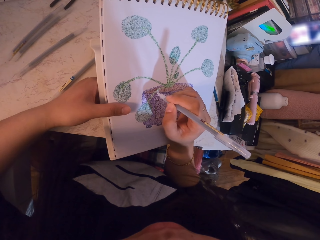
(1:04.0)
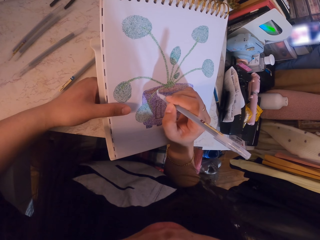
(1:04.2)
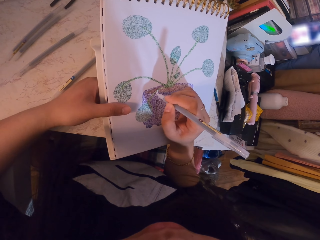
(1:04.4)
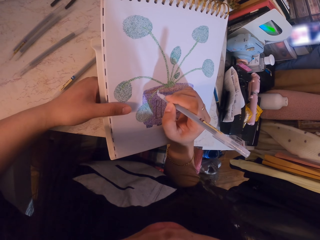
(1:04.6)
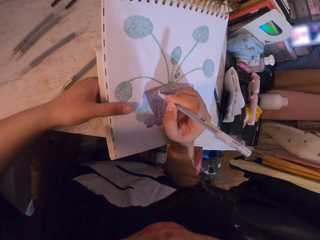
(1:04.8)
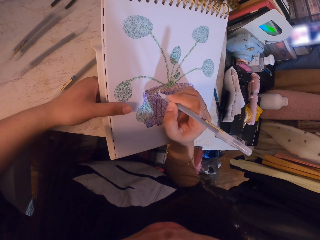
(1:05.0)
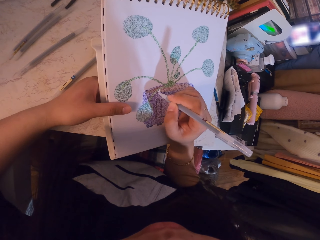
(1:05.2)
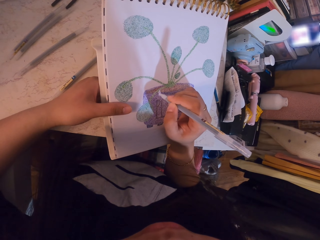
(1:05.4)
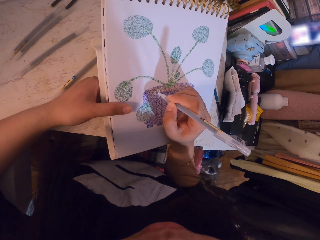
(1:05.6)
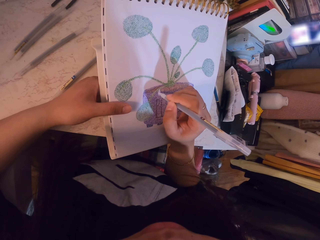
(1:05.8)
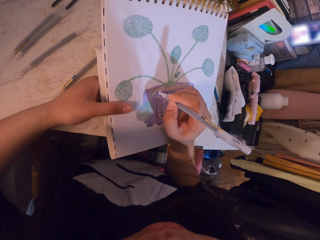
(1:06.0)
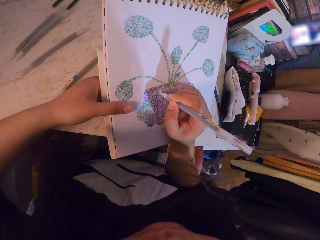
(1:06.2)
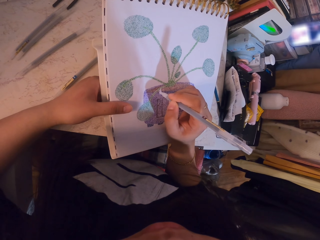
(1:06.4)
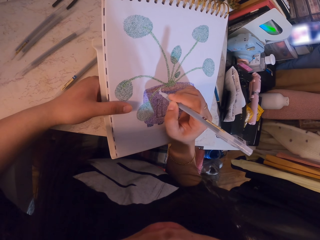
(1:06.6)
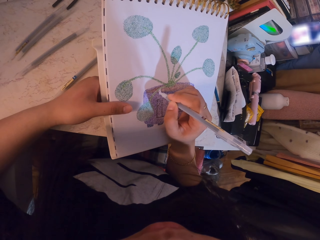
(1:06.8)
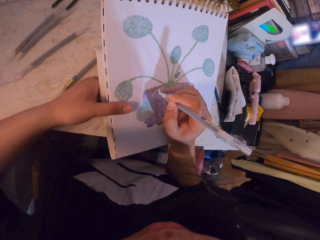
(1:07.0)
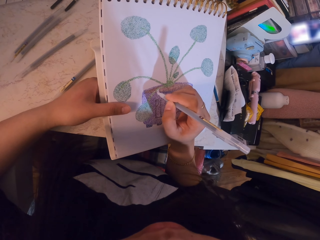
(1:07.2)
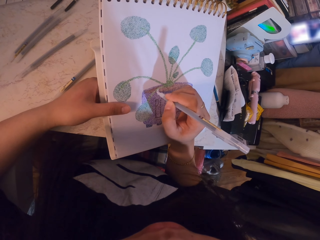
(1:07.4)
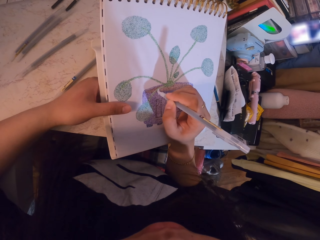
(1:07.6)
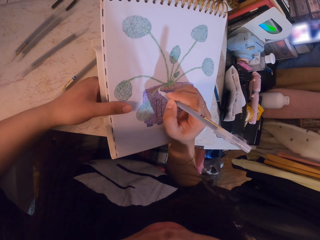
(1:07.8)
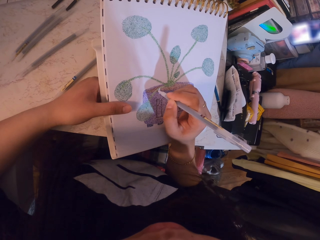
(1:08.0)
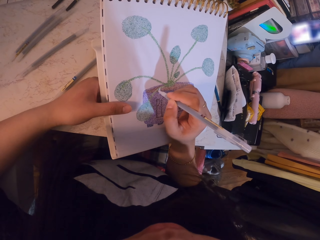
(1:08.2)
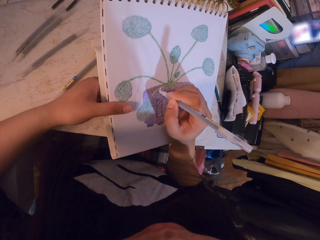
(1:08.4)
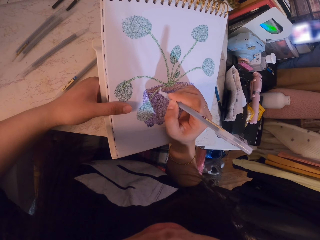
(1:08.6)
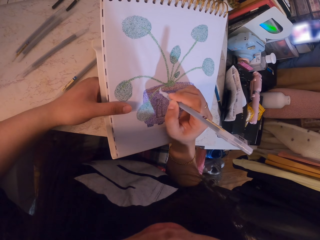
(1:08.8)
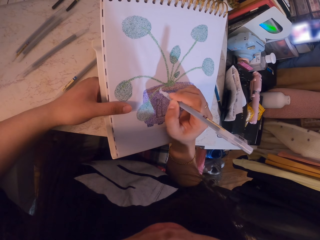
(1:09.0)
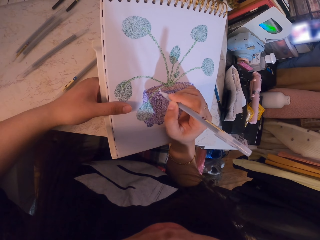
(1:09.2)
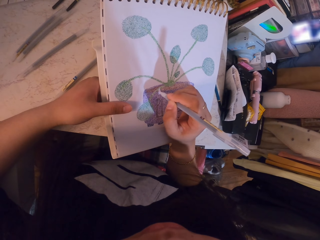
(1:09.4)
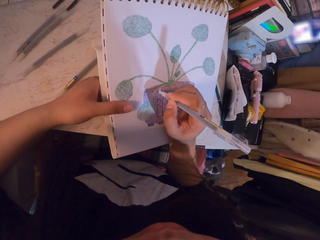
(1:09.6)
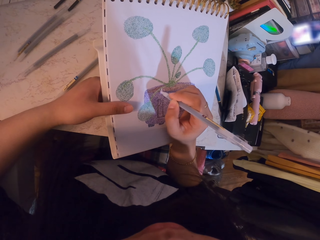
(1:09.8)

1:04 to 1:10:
The camera wearer paints the sketch with the pen.

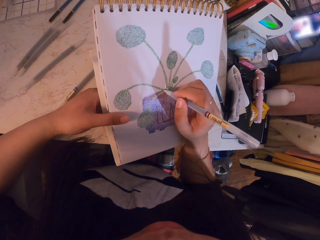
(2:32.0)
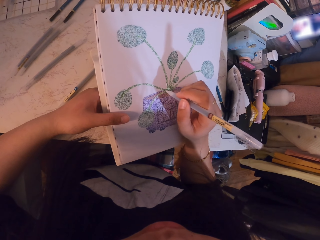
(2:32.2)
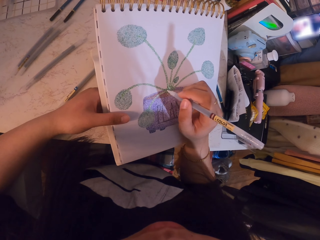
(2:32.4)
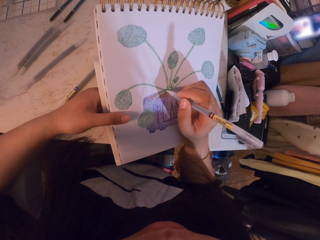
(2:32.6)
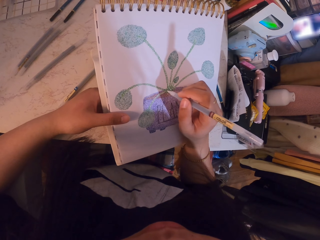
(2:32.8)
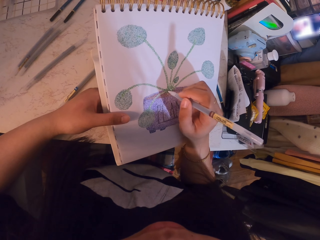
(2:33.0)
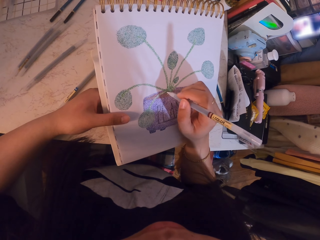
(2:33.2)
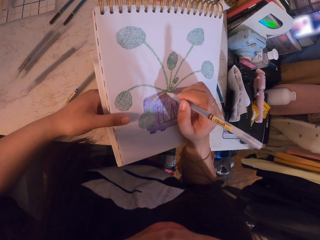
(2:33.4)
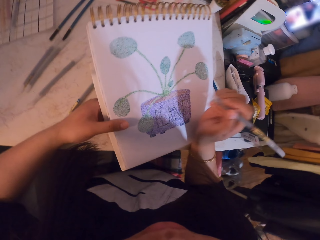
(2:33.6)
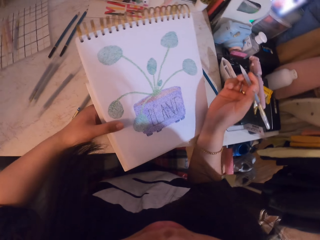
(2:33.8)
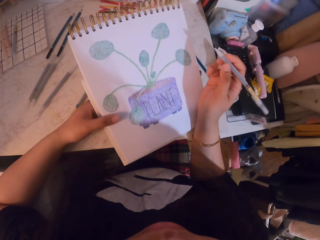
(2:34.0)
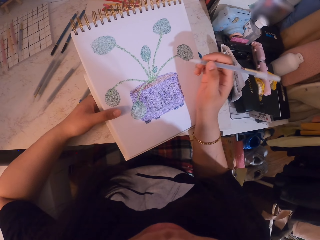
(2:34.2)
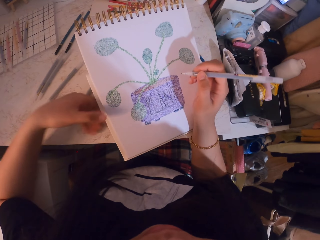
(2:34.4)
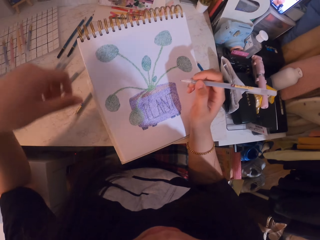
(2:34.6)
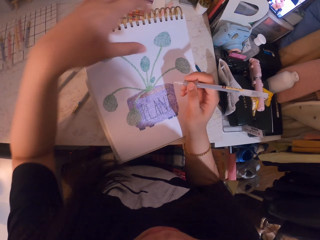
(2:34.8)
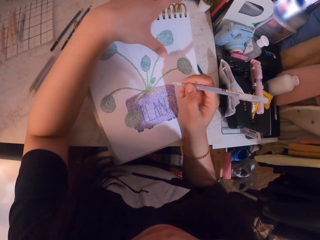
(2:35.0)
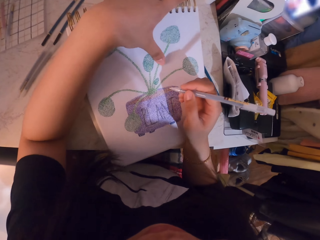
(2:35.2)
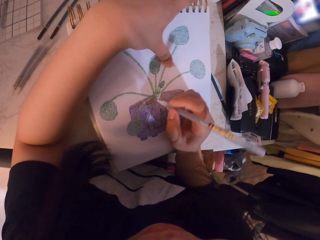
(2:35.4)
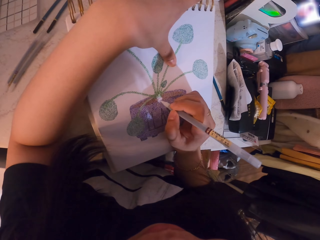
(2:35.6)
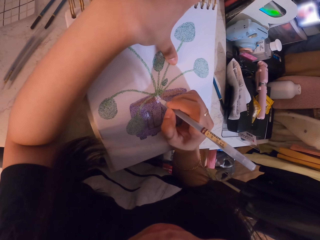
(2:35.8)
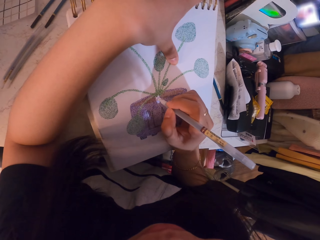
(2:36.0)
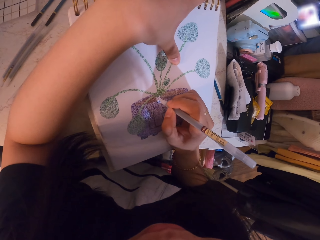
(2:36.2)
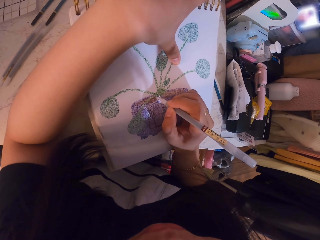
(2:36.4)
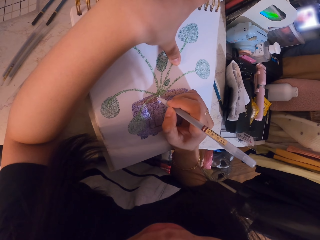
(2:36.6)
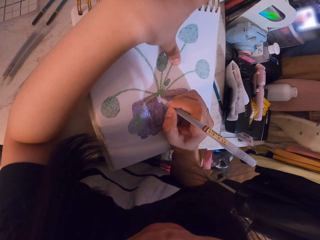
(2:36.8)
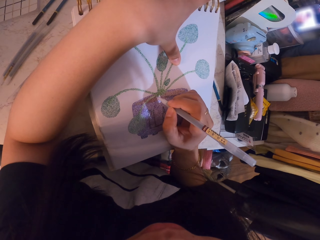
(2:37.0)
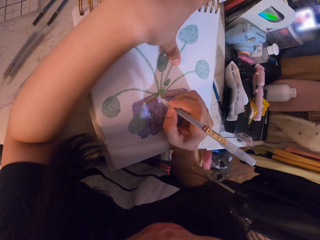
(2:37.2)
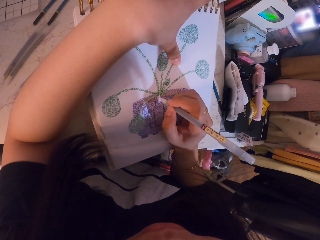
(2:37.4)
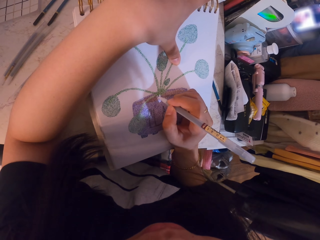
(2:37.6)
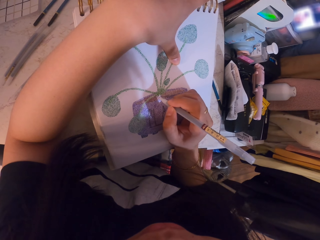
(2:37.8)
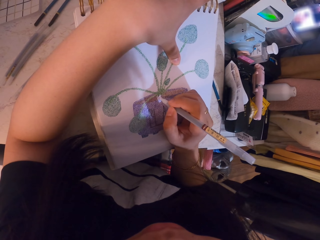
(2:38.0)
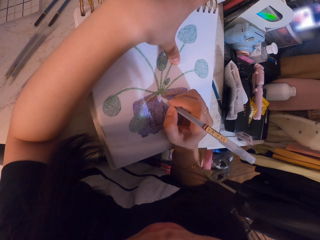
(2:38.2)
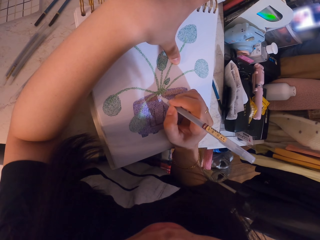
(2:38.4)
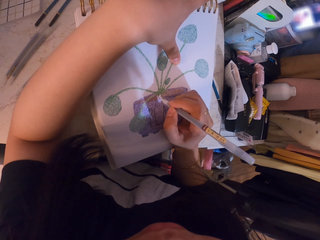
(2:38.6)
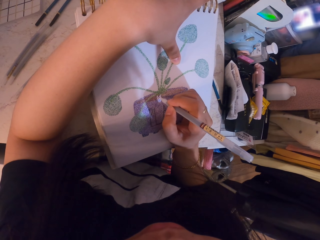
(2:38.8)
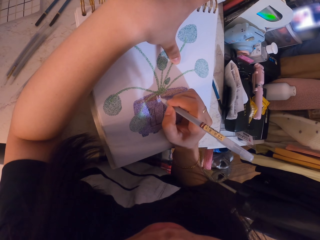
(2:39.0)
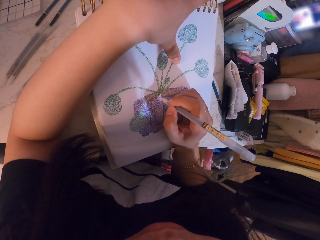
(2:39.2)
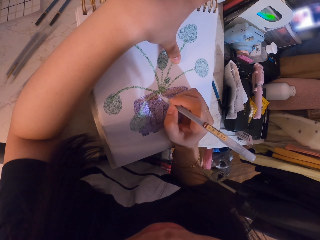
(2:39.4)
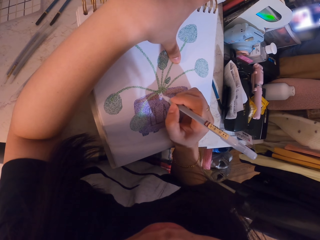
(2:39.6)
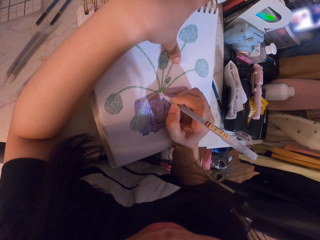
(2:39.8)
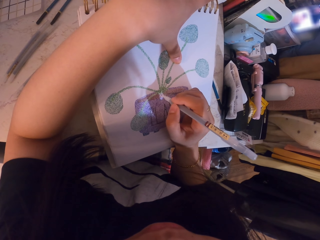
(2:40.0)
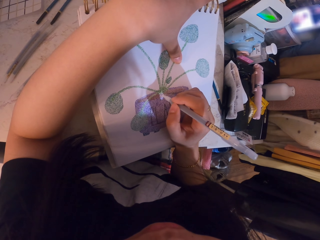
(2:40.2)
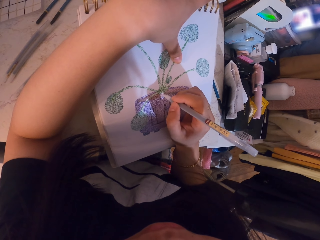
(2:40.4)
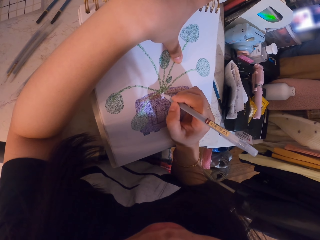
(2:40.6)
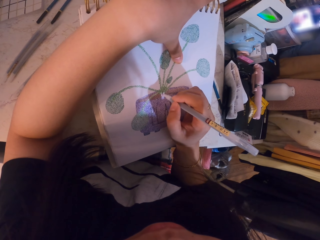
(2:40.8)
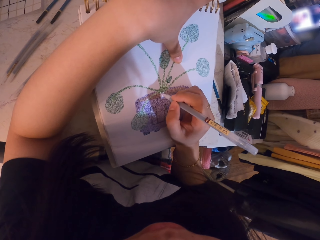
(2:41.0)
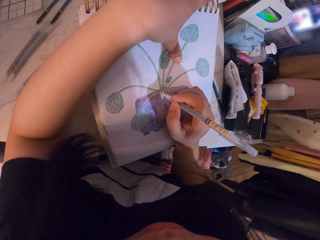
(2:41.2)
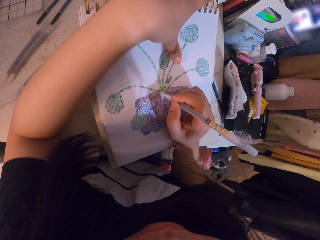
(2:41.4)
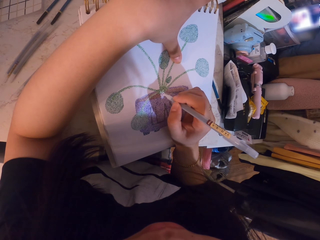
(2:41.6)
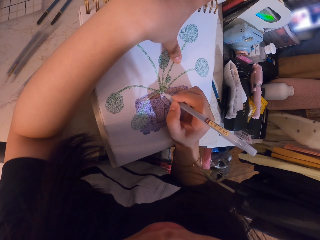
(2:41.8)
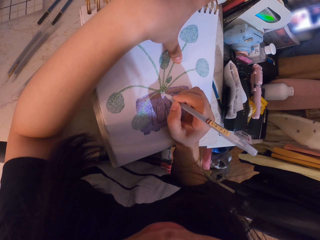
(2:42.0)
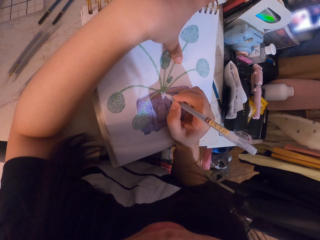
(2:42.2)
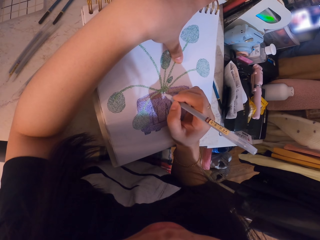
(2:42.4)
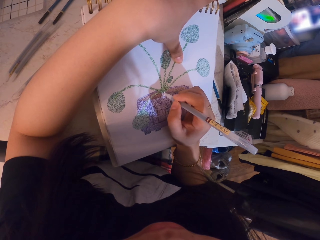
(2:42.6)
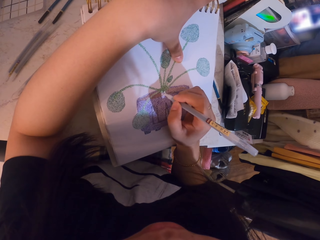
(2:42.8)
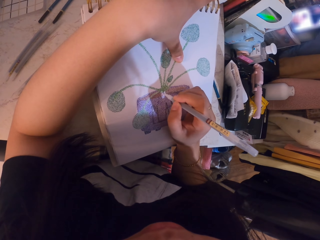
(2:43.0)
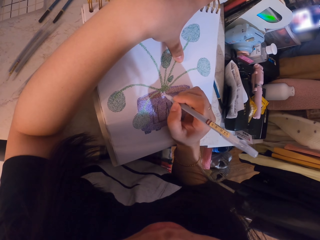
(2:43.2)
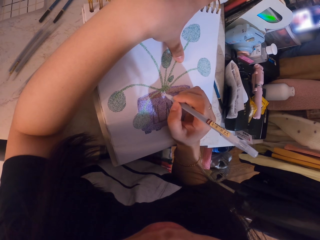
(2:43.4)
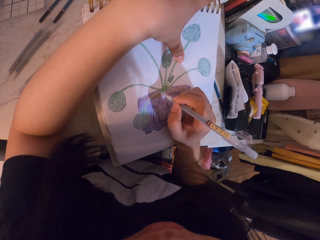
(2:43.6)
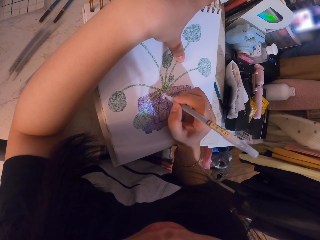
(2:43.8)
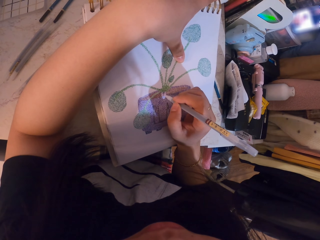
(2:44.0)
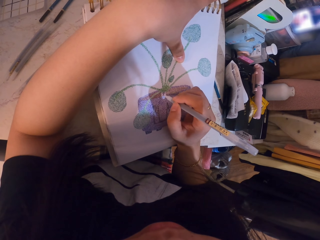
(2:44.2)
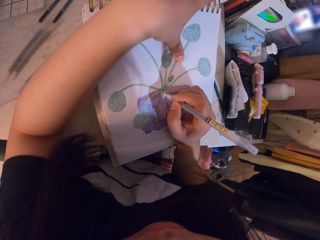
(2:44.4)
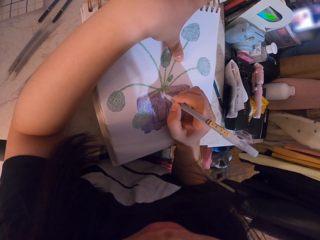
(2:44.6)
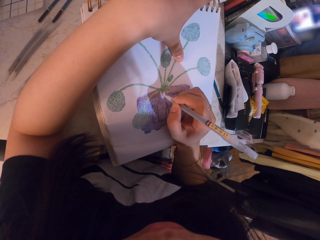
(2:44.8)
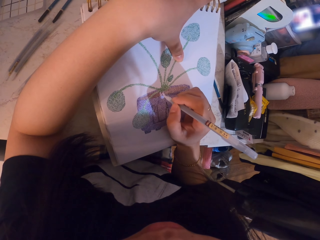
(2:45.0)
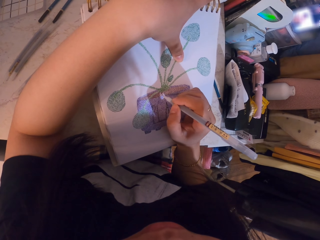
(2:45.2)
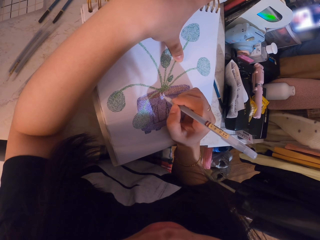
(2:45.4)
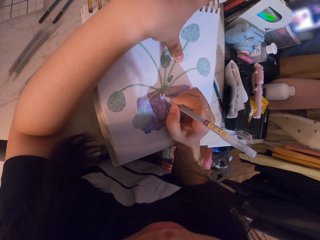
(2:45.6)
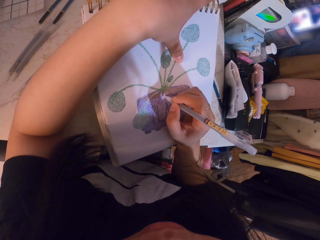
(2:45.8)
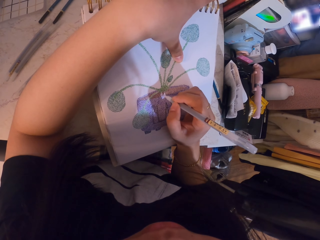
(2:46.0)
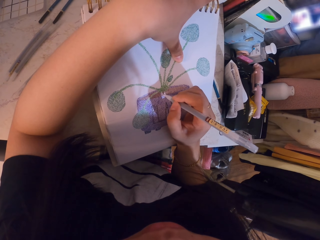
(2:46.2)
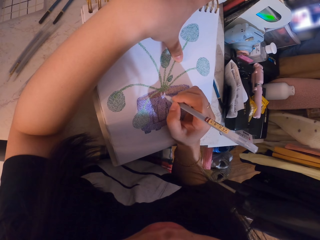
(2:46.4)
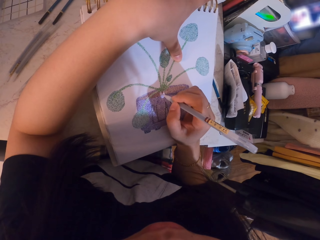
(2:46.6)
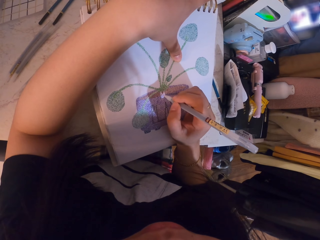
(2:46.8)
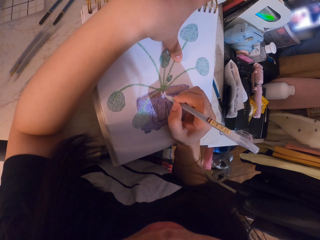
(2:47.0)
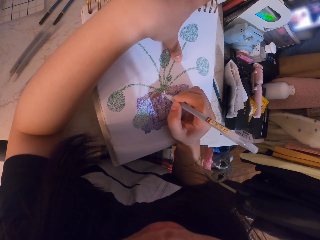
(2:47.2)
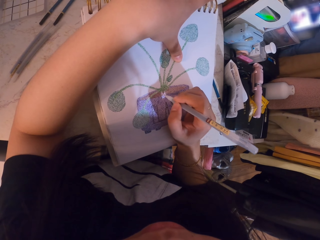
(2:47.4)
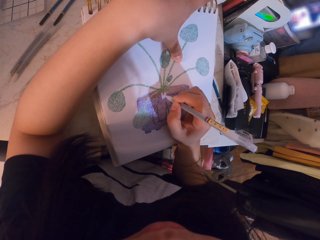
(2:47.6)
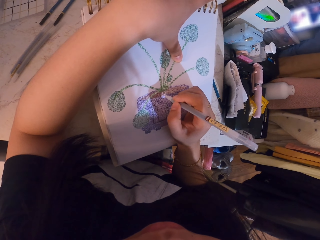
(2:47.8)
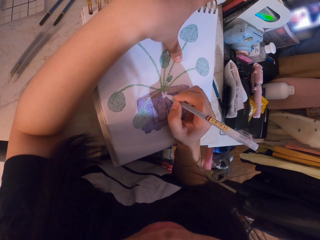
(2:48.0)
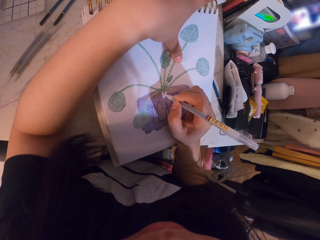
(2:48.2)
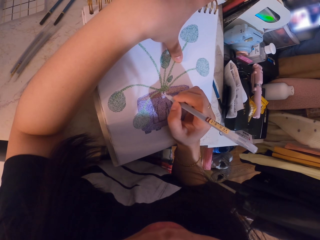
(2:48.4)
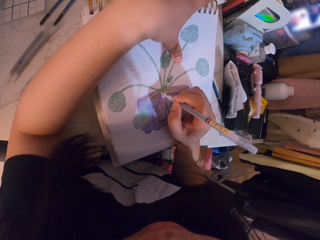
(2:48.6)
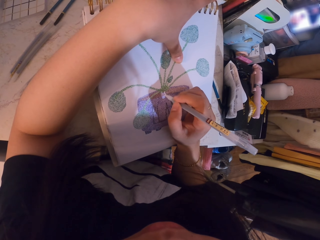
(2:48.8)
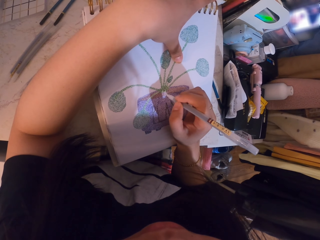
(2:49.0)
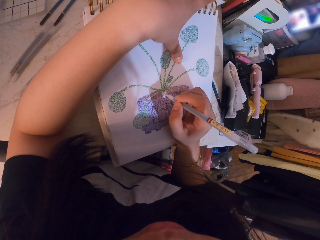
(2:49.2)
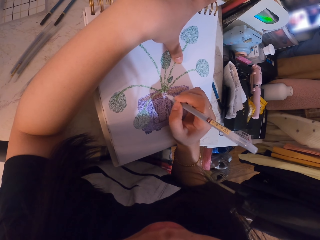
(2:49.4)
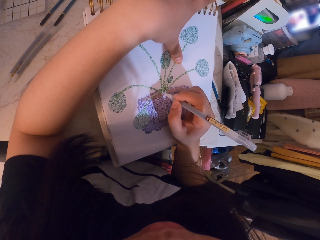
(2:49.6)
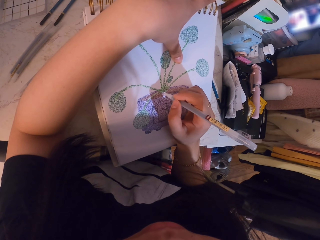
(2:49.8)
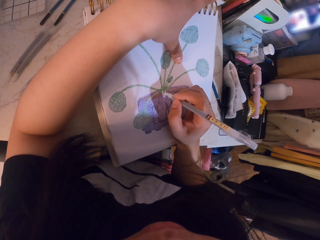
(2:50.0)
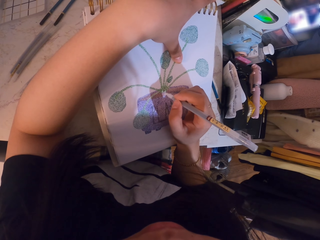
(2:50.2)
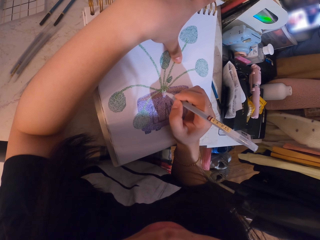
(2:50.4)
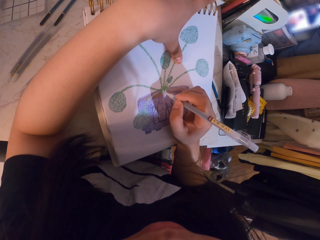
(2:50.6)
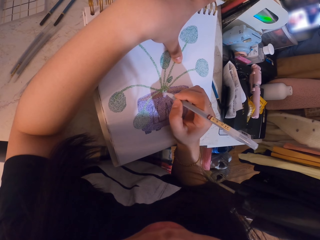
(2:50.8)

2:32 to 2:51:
The camera wearer moves her hand closer to the image. She stares at the sketch. She paints the sketch with the pen.
